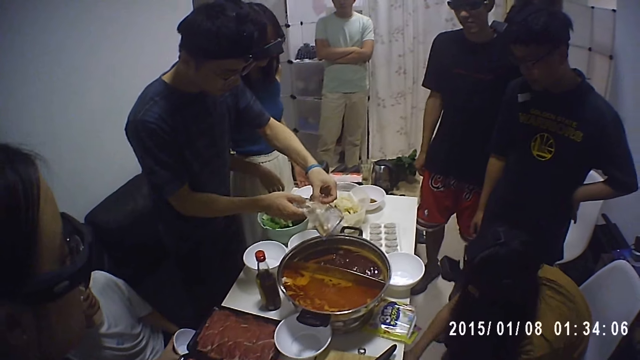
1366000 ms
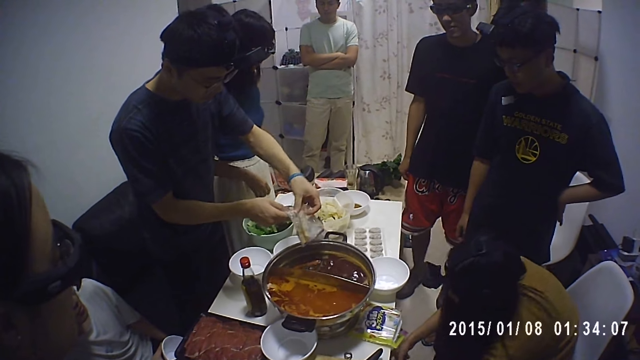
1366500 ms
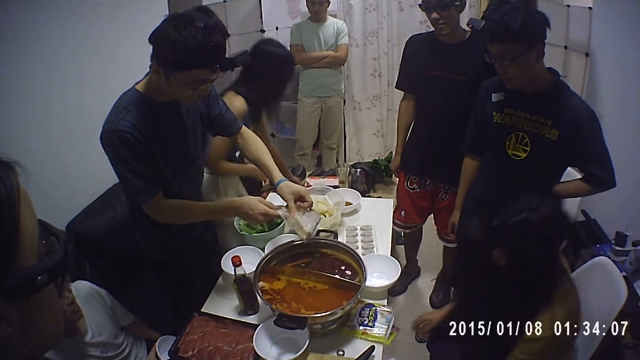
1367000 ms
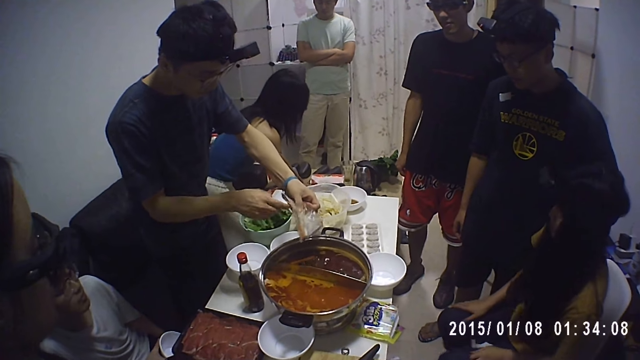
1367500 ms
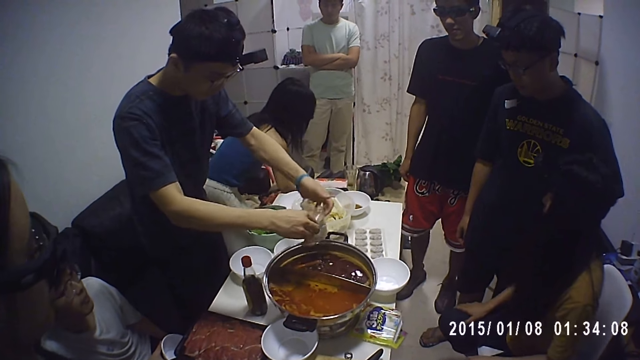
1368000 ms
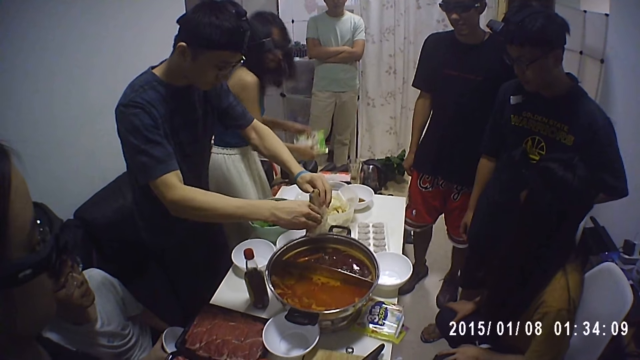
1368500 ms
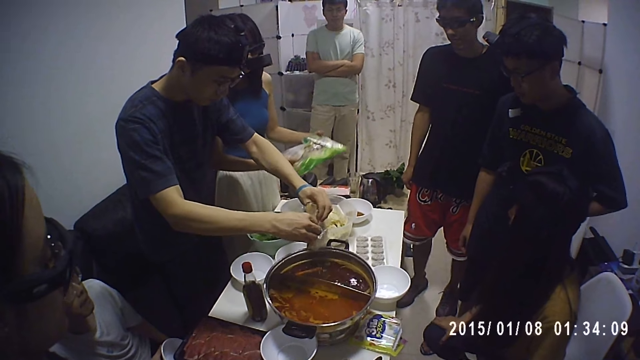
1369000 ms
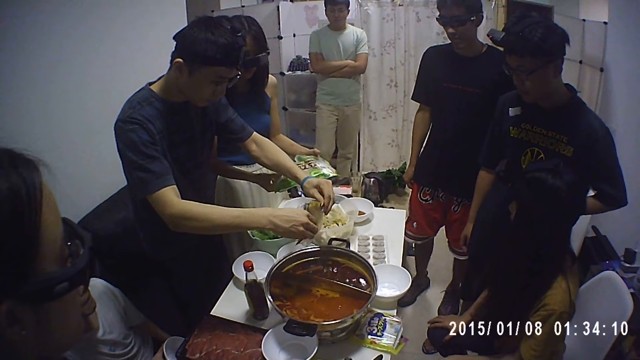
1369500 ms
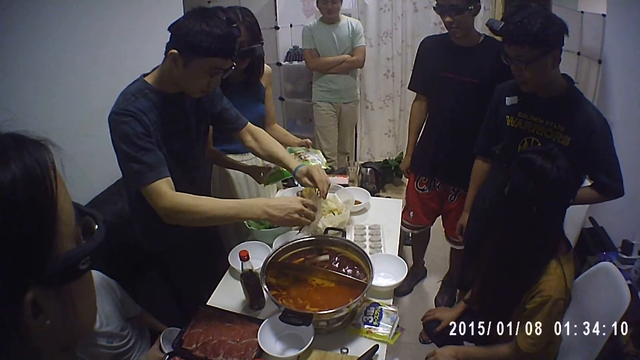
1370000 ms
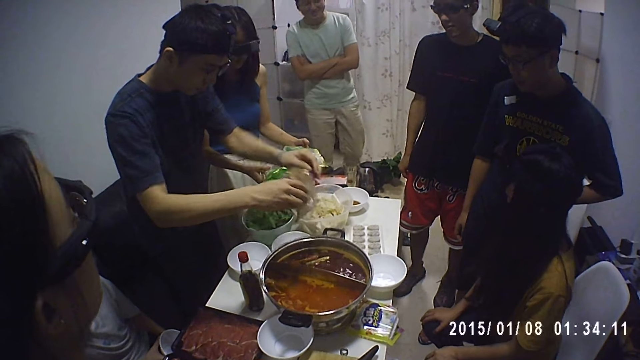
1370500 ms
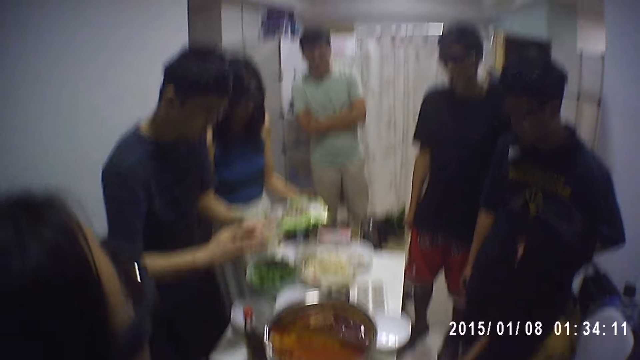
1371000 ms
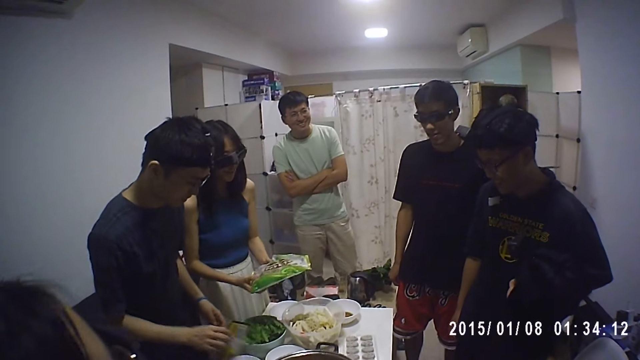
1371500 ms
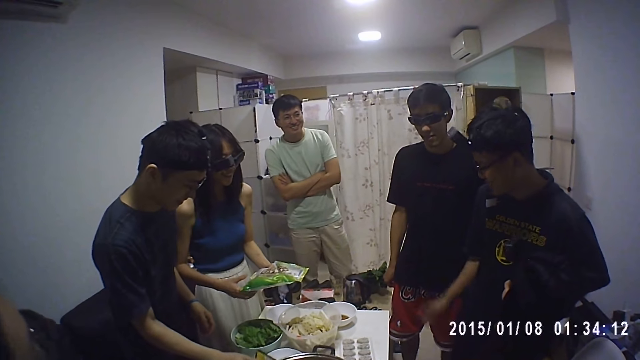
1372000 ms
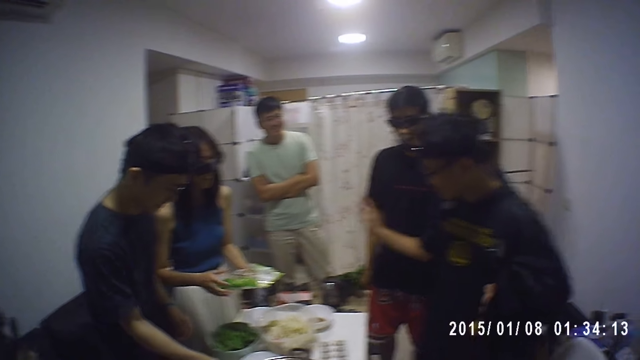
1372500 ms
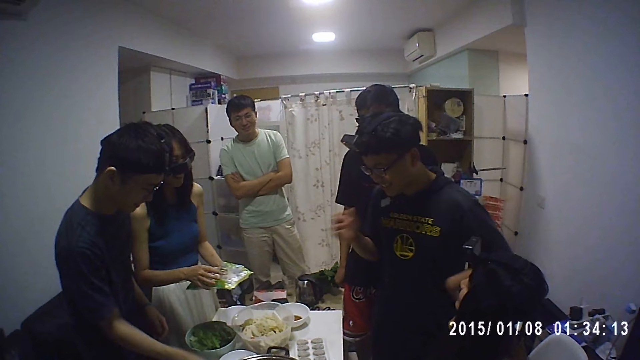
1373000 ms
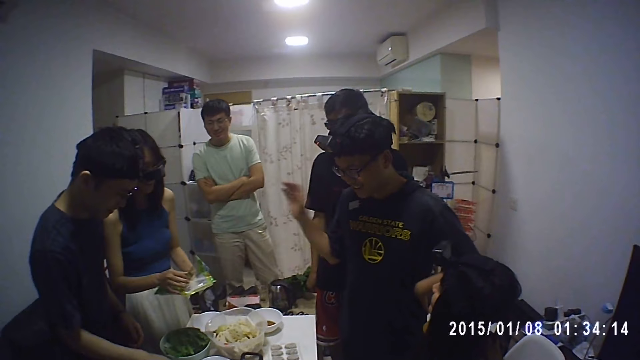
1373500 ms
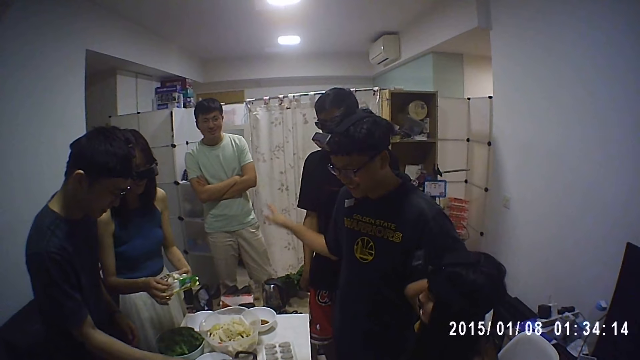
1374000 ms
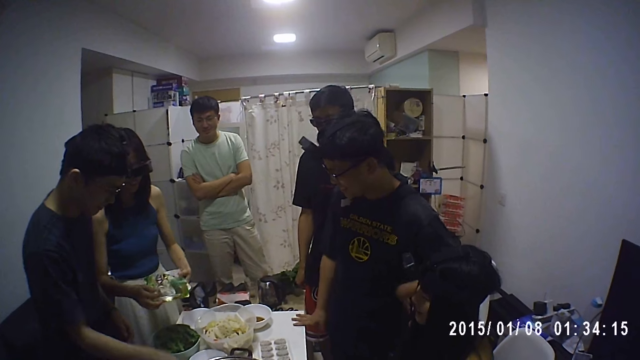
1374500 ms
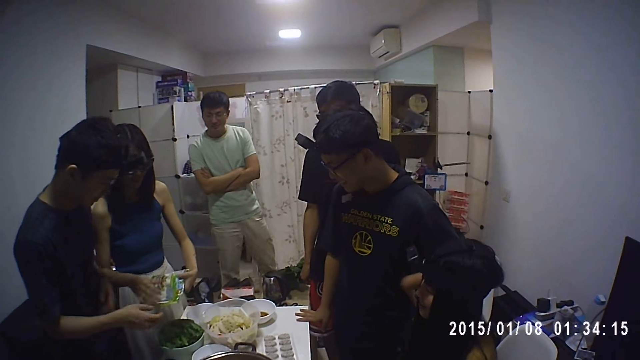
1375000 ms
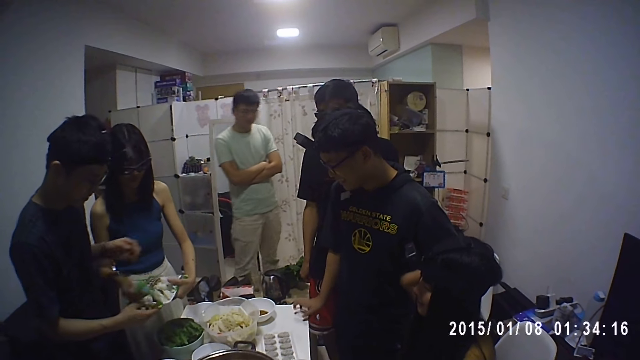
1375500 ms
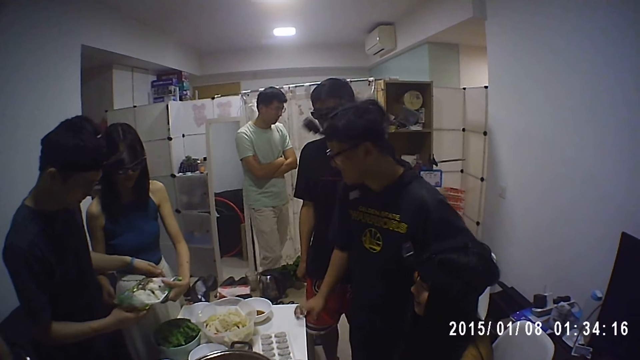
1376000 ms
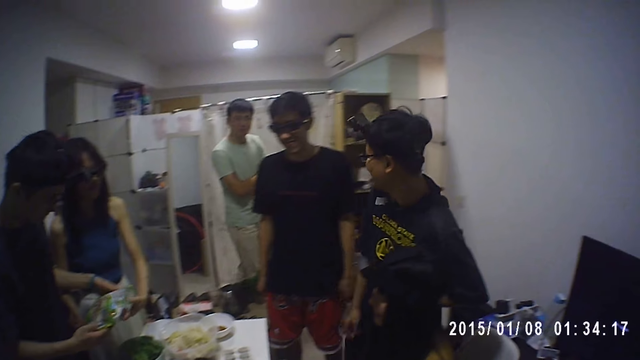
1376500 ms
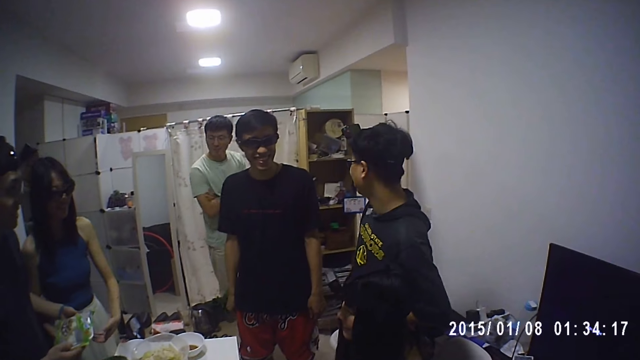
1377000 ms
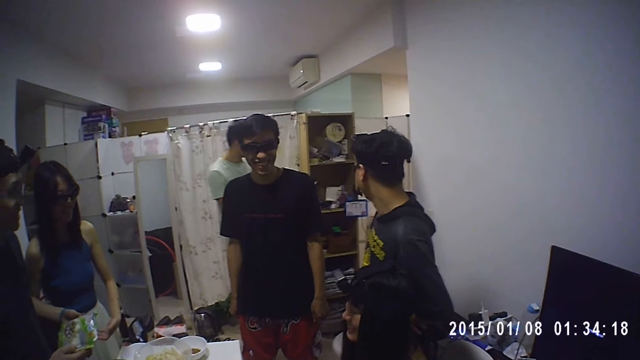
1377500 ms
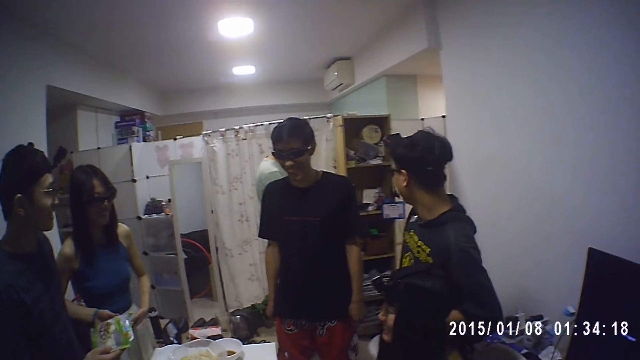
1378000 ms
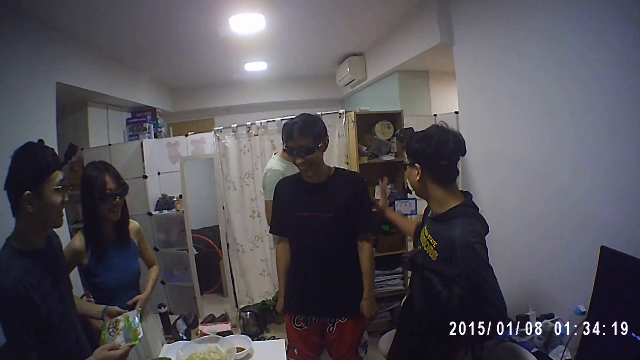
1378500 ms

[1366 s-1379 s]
A woman picks up a pack of shrimps on the floor with both hands. A man drops the nylon of cinnamon sticks on the table with his right hand. The man gives the woman a packet of chips. The man collects the pack of shrimps with his right hand from the woman.

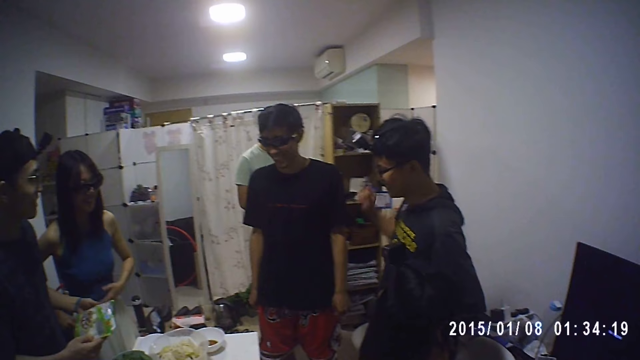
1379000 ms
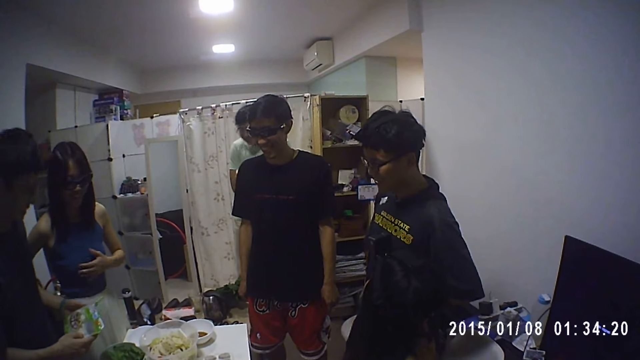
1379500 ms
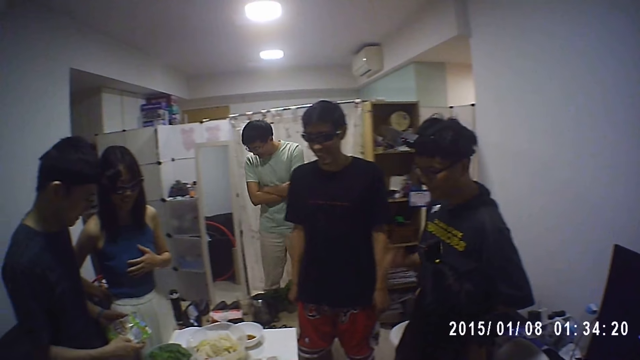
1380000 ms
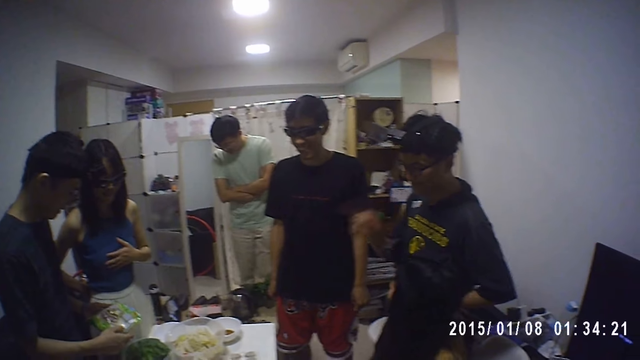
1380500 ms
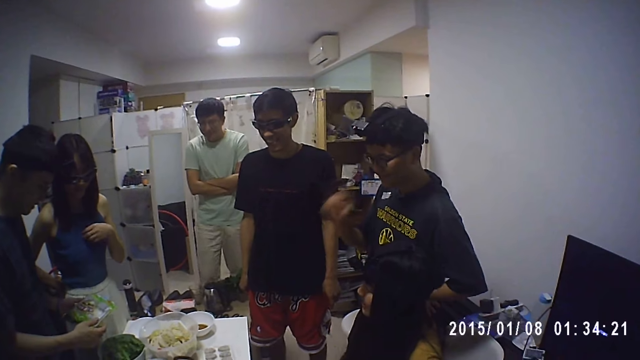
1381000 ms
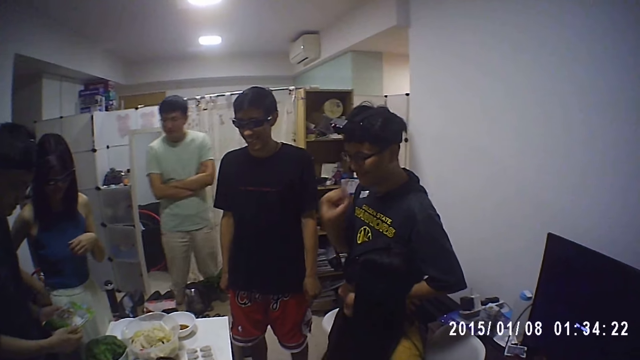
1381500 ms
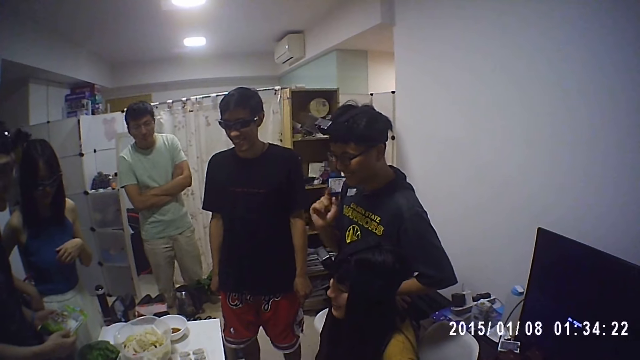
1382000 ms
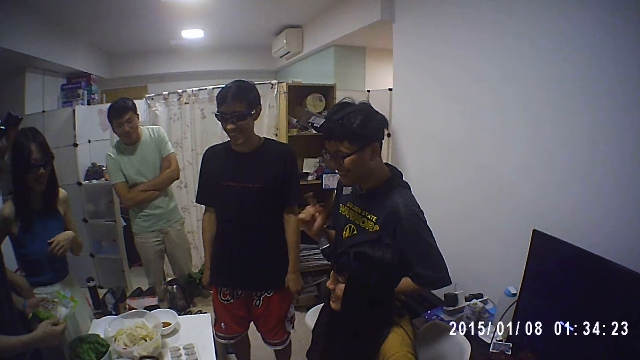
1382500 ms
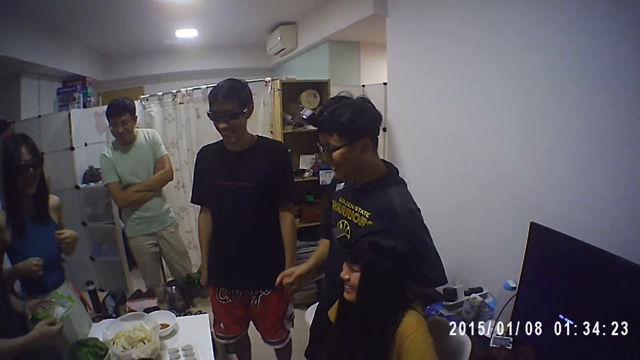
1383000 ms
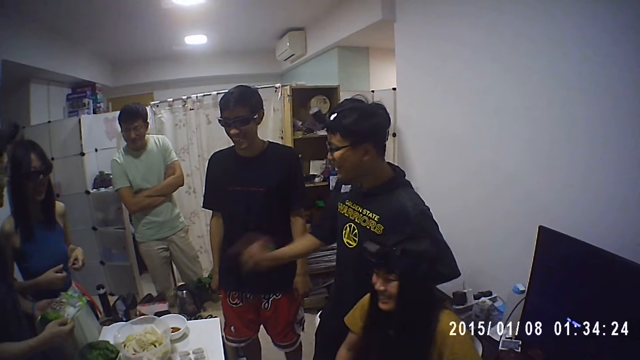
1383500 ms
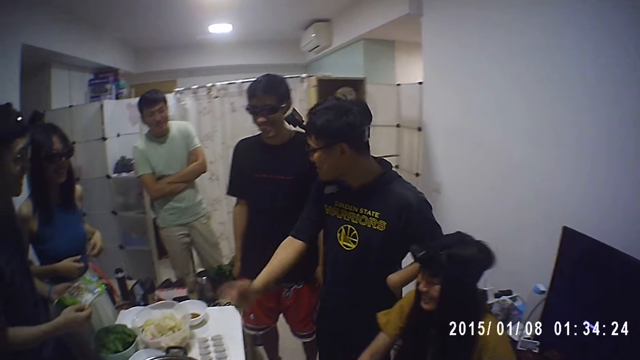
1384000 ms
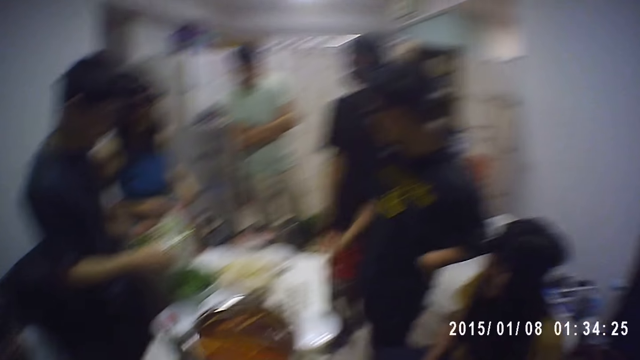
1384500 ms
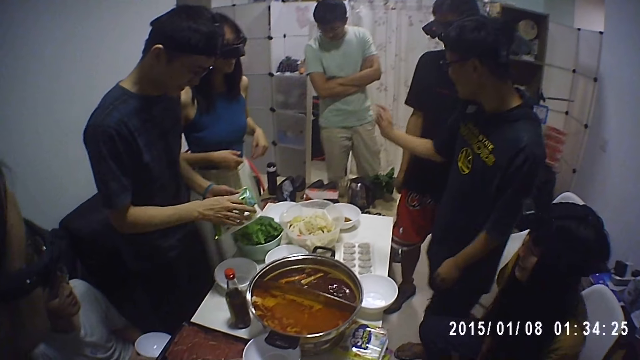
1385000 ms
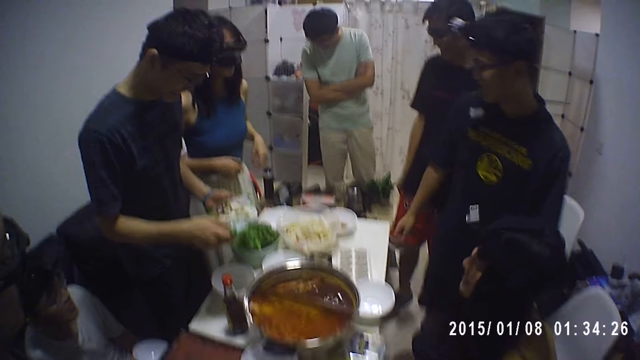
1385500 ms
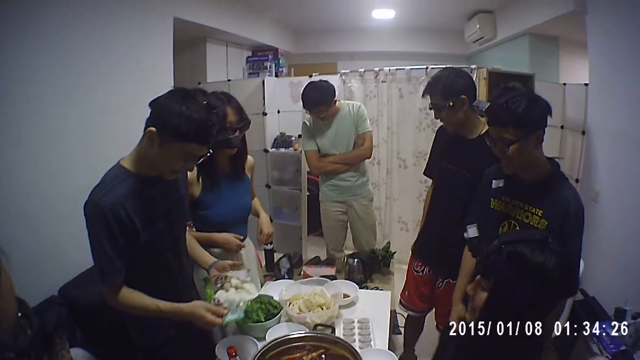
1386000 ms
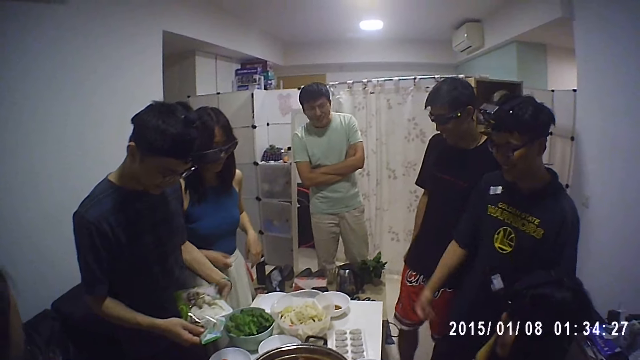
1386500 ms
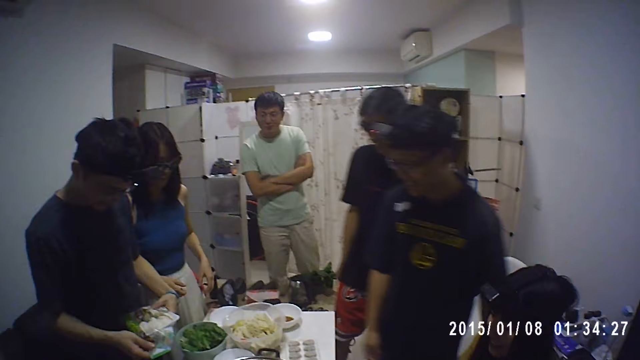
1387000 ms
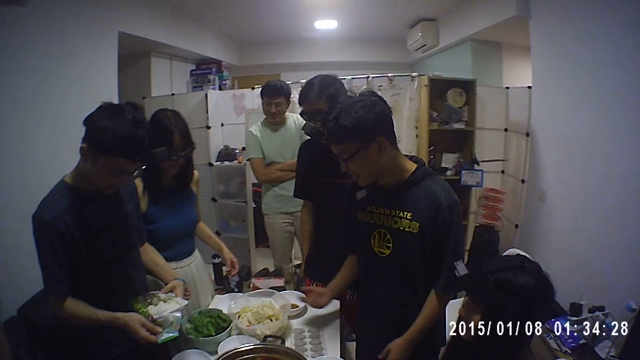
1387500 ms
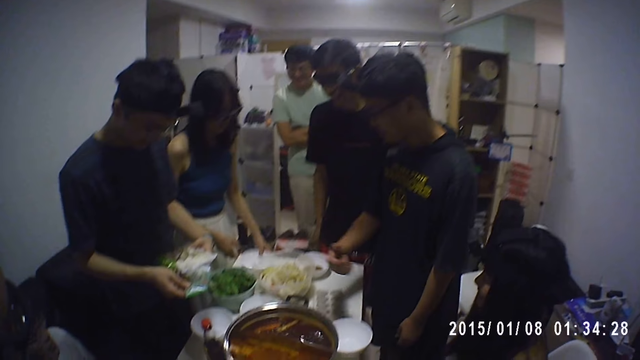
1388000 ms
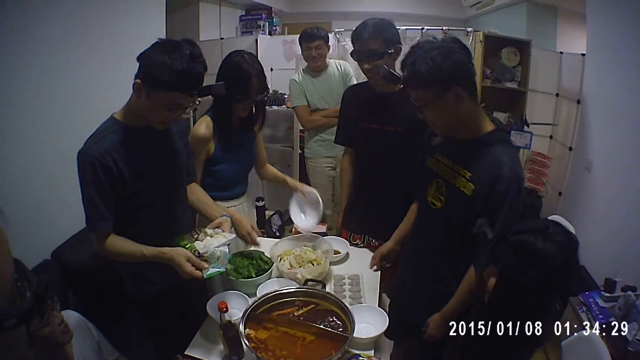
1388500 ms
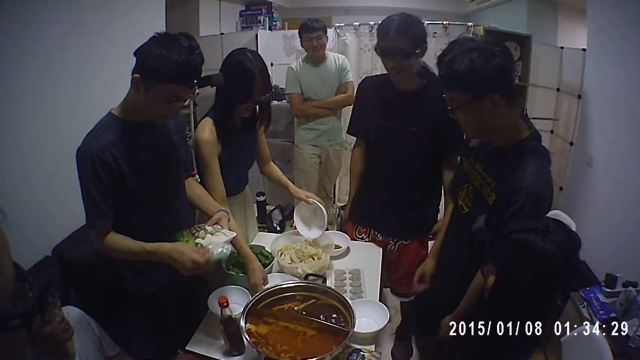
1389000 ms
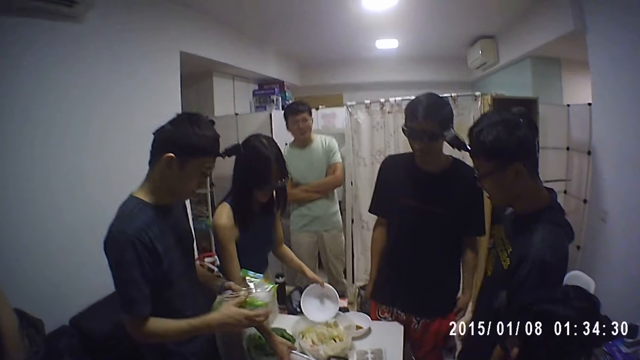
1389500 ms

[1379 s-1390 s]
A person points at a woman. The woman looks at a pack of chips. The woman picks up a plate on the table with her left hand. Another person serves fruits in a bowl. The woman picks up the plate on the table with her right hand.
